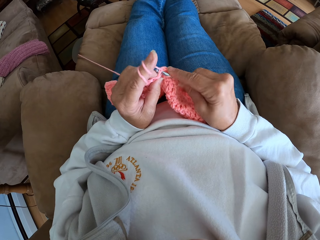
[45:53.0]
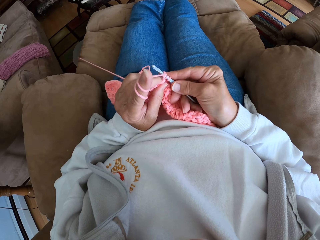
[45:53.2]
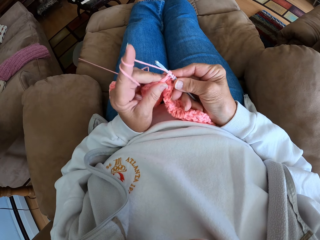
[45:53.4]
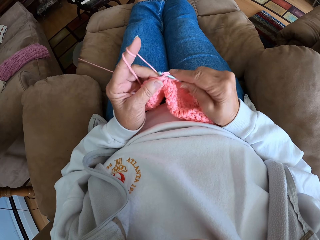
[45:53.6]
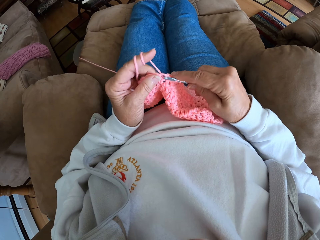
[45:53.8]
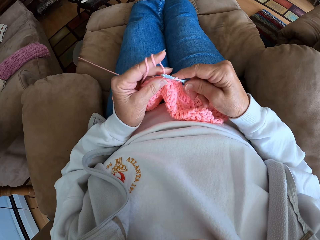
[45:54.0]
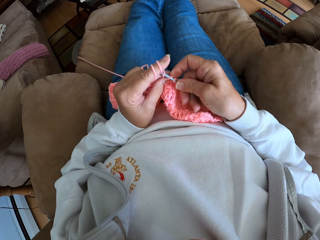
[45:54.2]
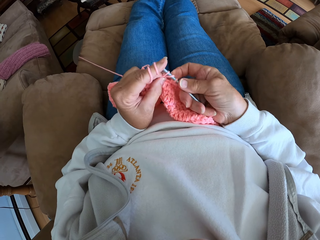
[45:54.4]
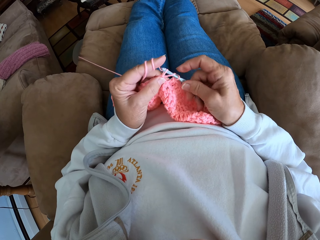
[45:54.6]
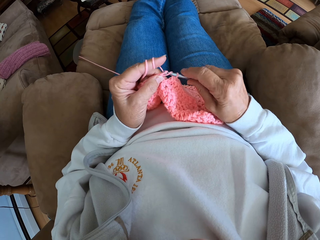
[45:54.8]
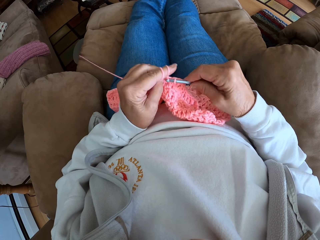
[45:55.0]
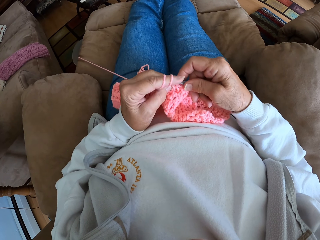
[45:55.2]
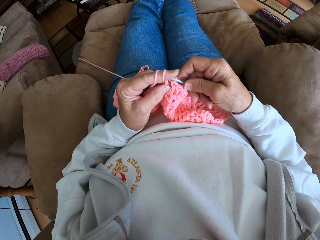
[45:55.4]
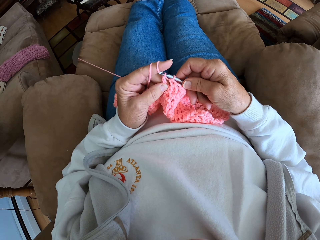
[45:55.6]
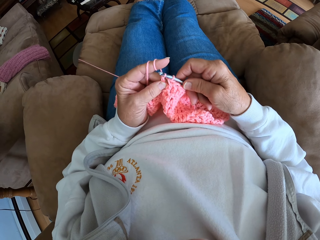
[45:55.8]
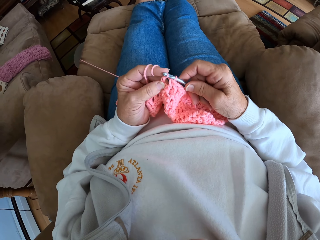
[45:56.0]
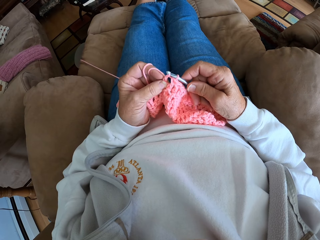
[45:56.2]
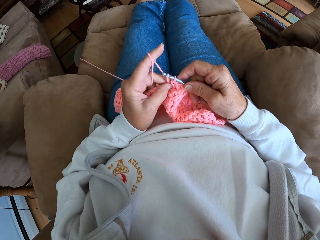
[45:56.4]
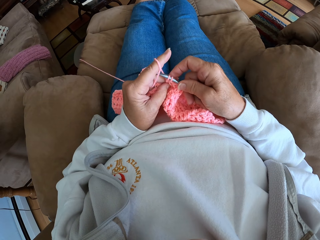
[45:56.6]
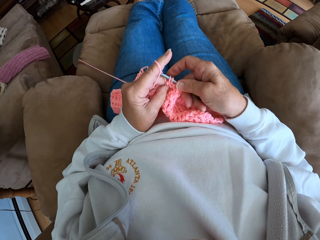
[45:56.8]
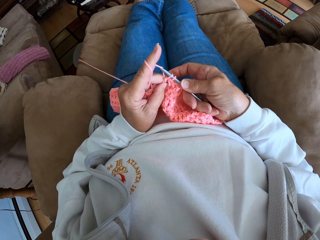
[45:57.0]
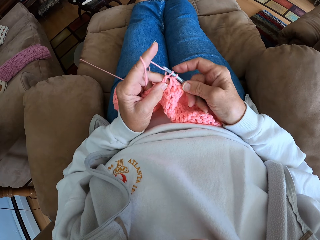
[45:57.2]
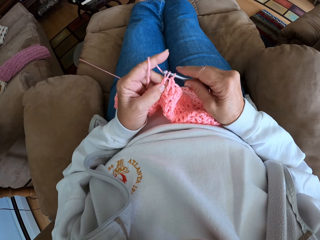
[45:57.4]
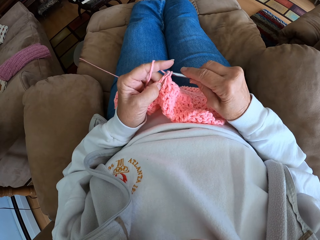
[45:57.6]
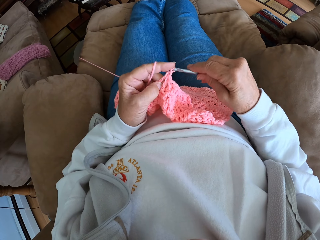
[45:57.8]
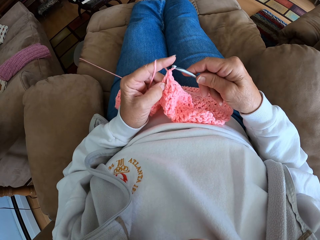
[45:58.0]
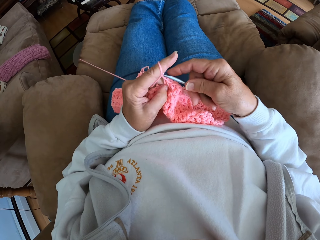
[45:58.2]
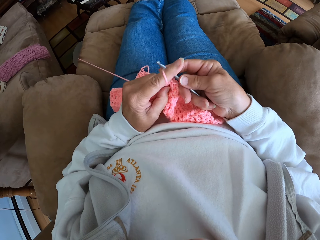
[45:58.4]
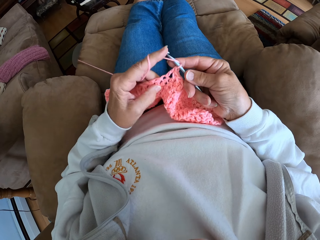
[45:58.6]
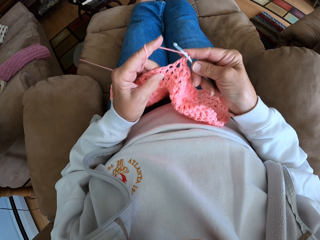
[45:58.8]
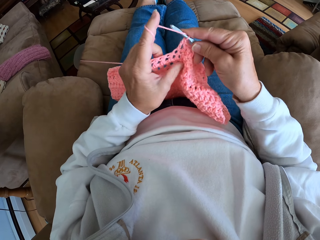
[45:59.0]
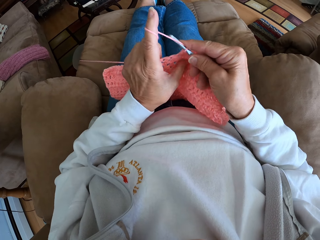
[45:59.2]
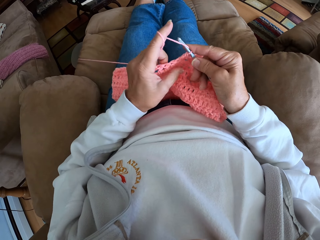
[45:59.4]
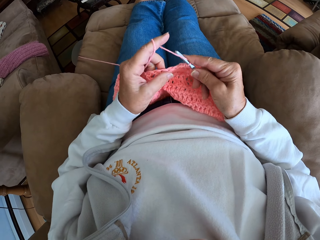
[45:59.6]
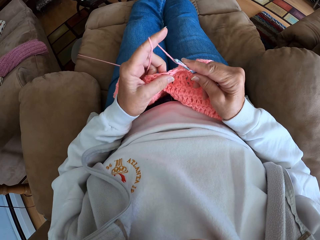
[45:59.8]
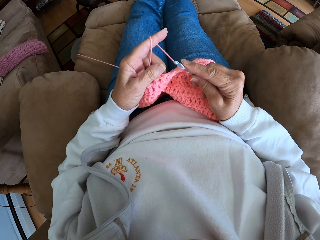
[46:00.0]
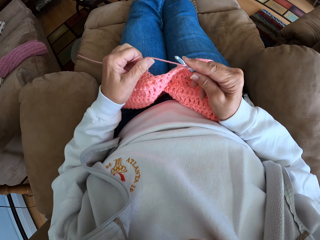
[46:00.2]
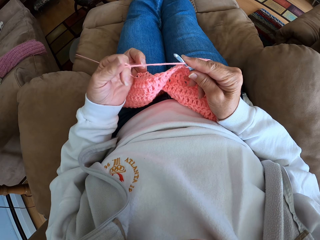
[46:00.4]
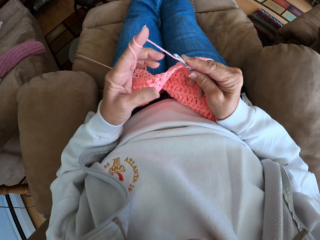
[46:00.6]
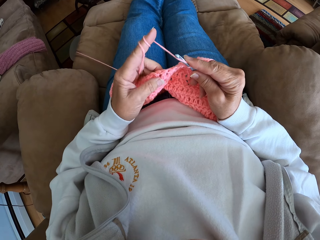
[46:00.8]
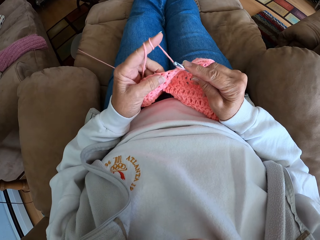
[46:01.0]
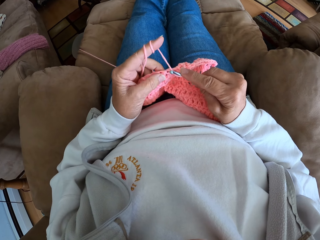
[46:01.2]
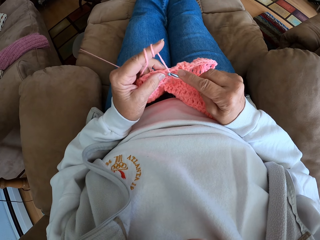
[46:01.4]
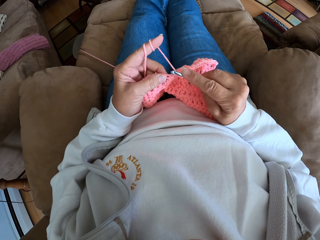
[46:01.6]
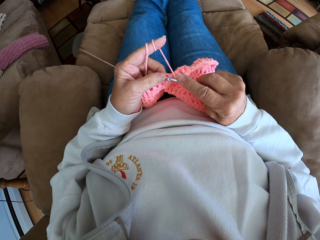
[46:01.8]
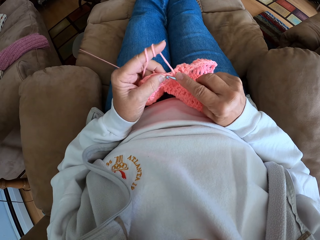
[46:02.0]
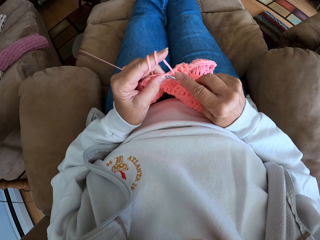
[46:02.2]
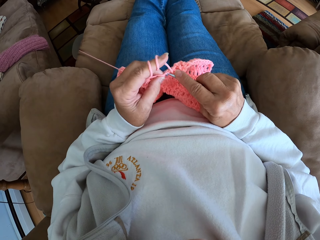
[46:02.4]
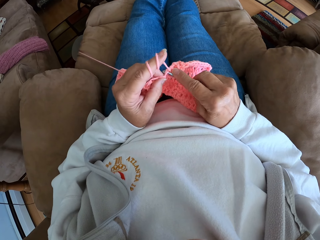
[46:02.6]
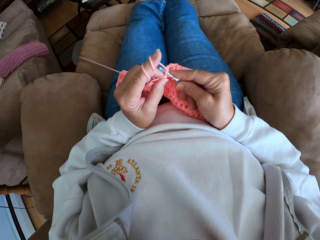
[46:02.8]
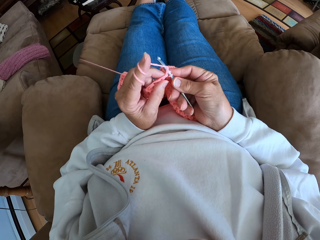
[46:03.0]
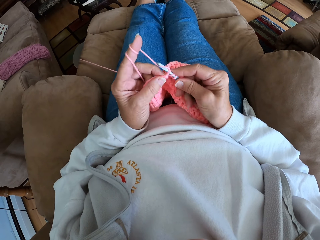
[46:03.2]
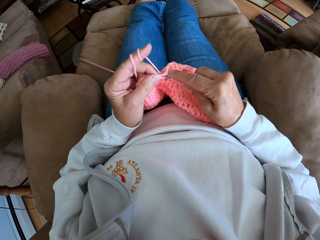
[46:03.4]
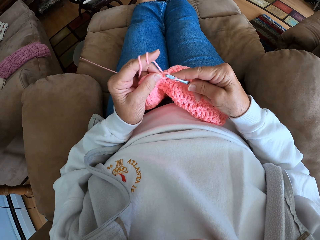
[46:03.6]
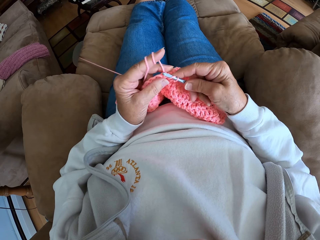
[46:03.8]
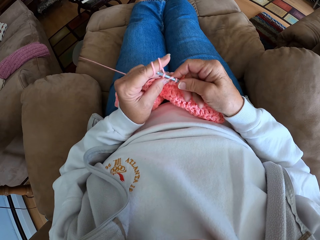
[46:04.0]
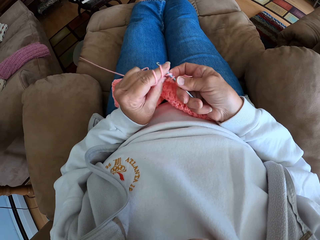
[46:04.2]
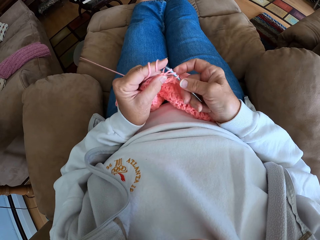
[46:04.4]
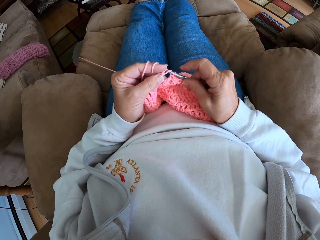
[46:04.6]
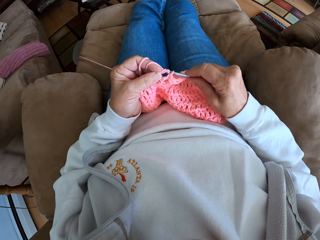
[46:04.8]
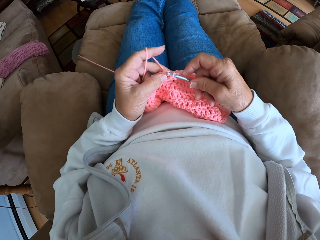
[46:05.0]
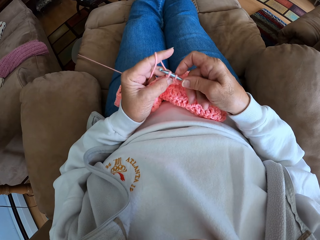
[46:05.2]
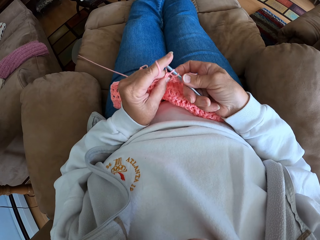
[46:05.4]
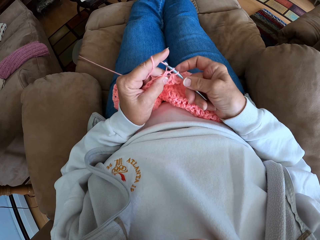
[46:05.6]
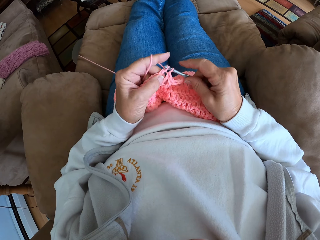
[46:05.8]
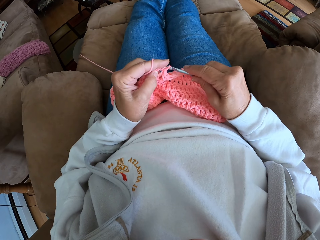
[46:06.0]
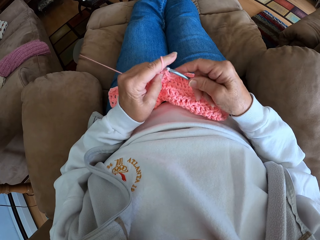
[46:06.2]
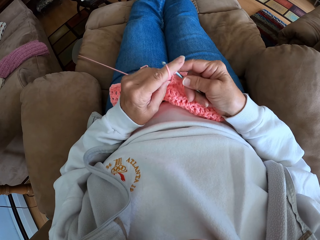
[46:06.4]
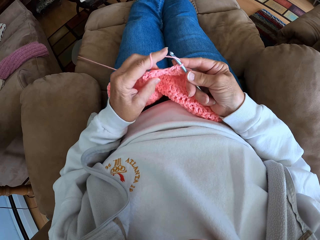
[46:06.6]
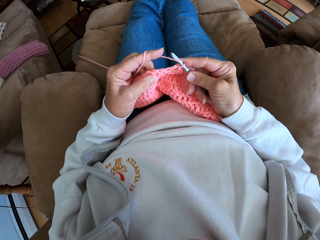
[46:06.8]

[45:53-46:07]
The camera wearer crochets the thread. She rolls in more thread with her index finger. She crochets the thread.

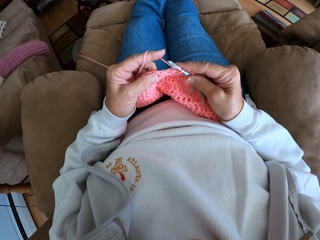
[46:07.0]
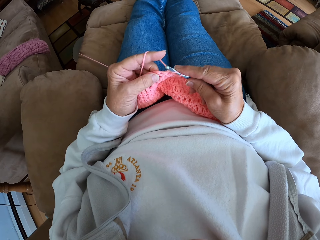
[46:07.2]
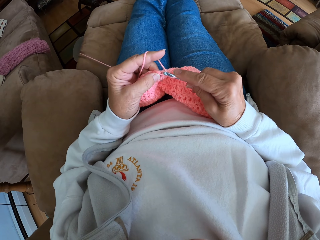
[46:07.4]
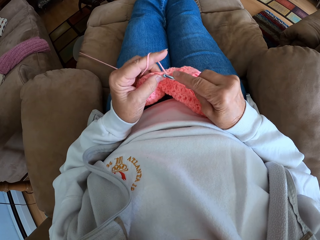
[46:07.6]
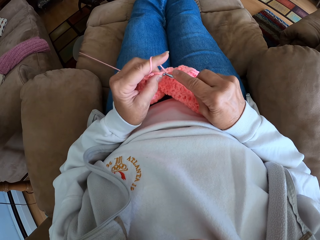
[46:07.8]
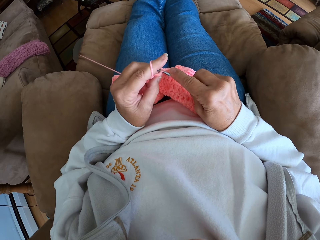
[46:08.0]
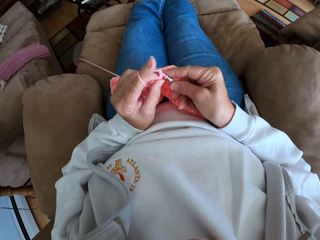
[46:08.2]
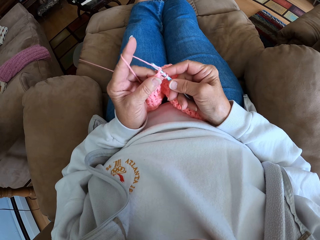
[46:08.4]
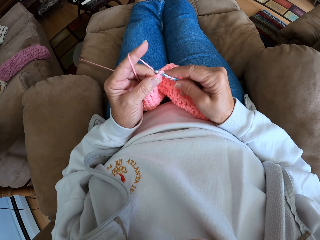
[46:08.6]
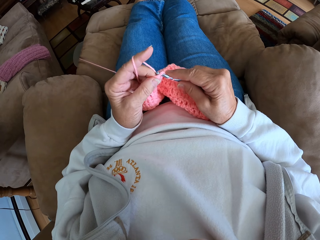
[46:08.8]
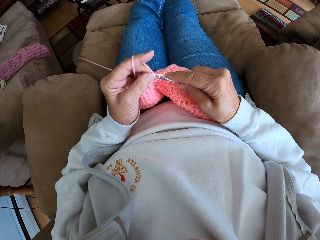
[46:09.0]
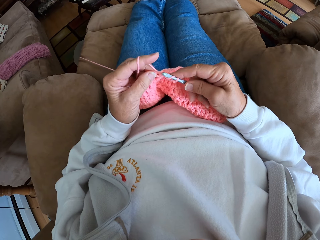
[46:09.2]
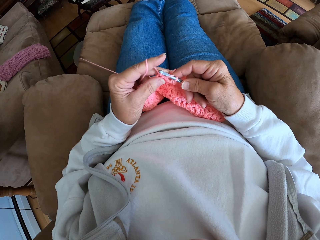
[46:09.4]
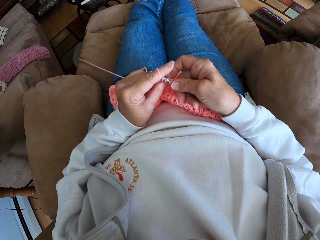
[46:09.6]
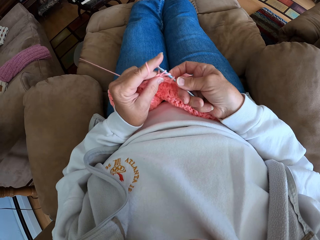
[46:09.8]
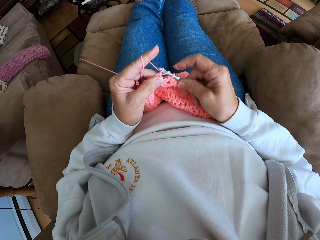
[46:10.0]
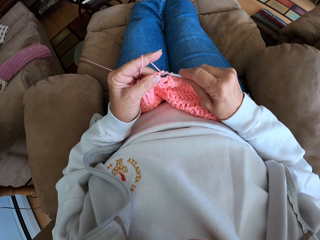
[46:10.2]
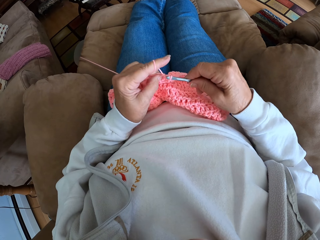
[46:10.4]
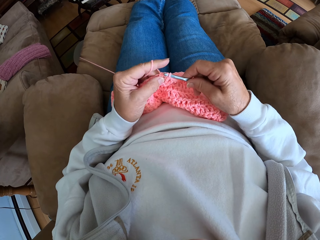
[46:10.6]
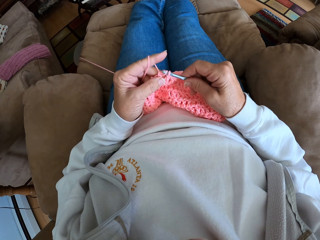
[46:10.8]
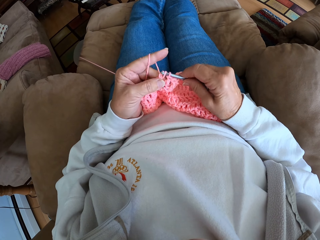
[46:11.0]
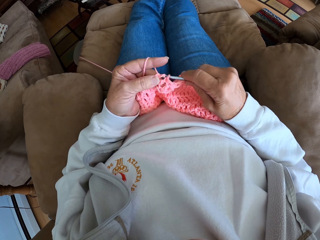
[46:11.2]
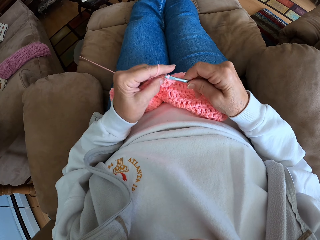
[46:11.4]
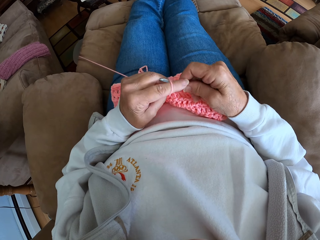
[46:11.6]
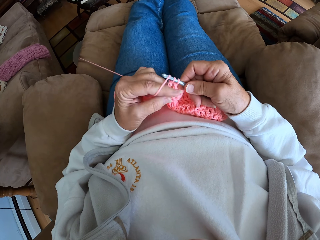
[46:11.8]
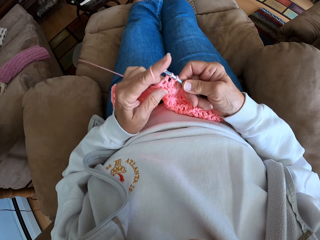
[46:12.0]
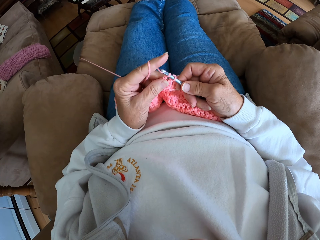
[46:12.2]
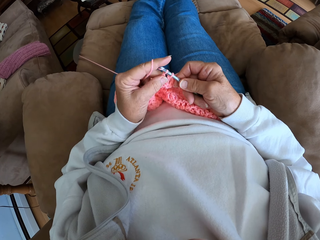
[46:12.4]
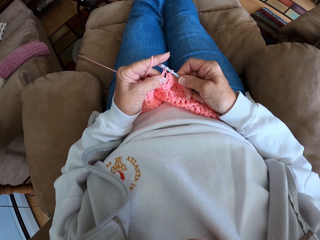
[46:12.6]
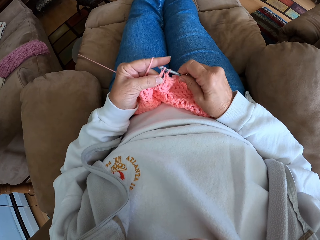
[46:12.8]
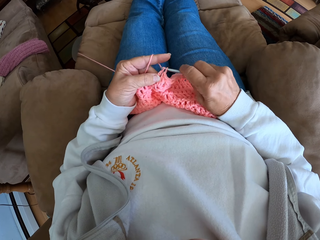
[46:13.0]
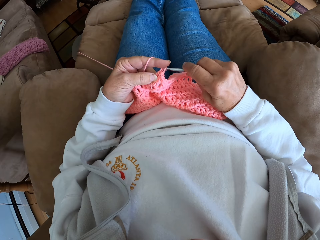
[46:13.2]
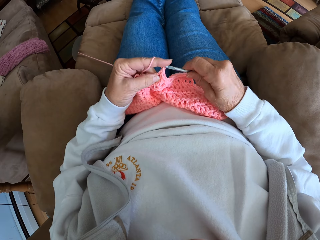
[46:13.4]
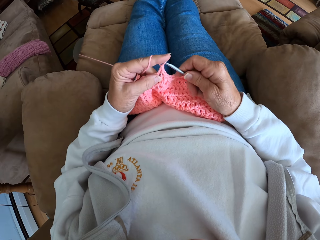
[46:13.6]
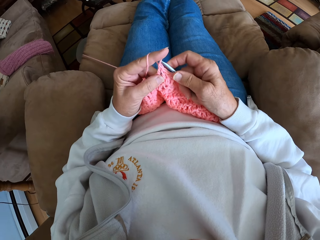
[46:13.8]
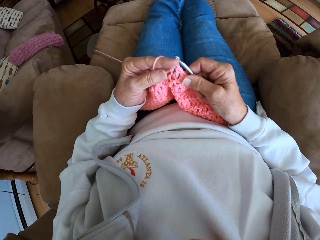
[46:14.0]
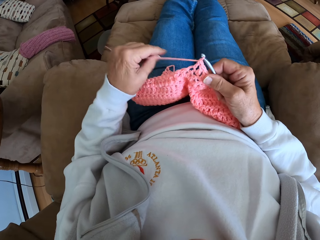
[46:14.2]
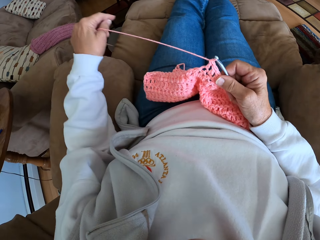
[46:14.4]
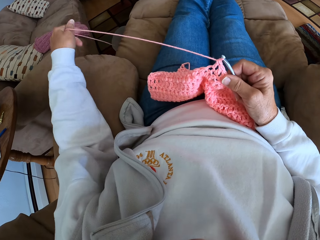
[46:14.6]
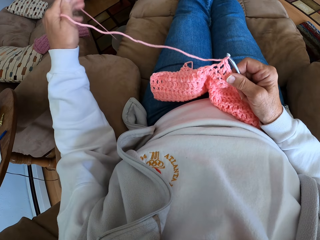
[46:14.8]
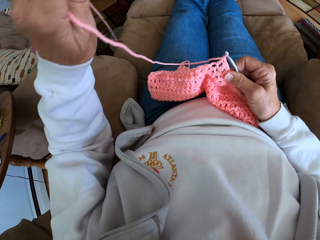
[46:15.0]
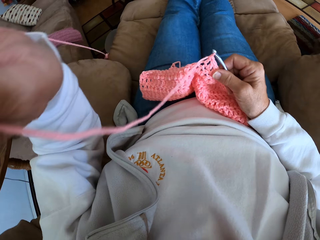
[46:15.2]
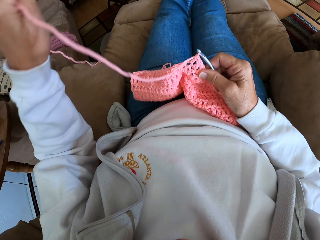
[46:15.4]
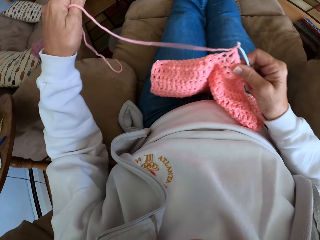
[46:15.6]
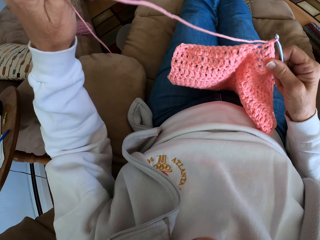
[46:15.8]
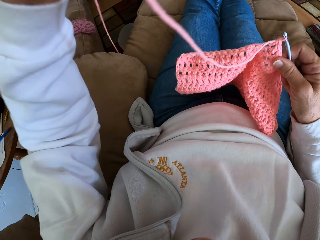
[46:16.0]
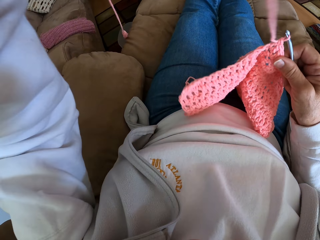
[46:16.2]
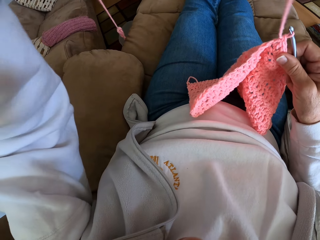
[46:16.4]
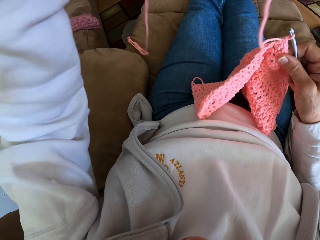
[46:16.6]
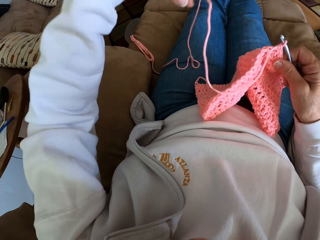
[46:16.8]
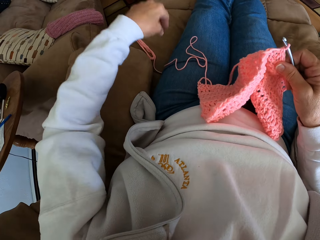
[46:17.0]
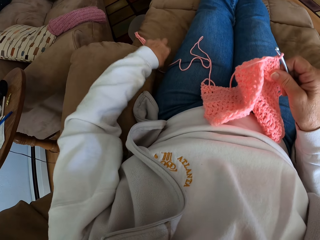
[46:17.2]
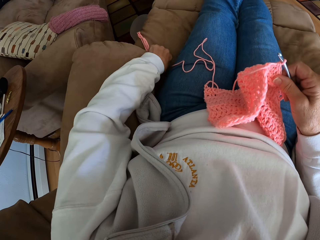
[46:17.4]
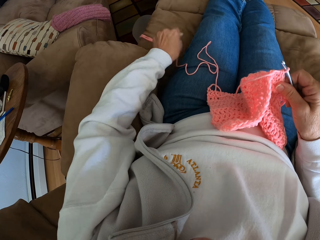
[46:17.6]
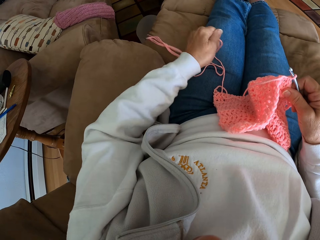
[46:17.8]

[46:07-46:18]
The camera wearer pulls out more thread.
